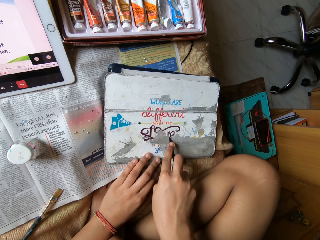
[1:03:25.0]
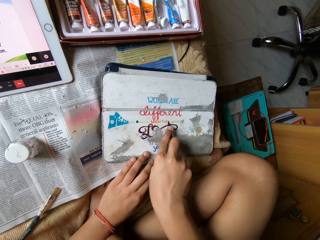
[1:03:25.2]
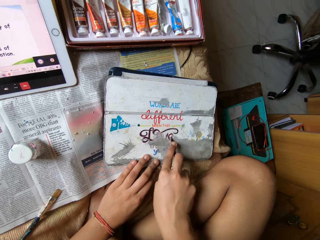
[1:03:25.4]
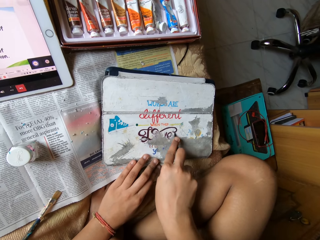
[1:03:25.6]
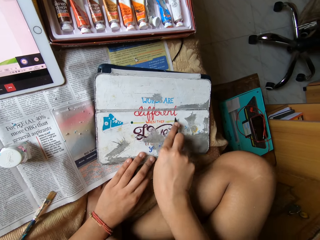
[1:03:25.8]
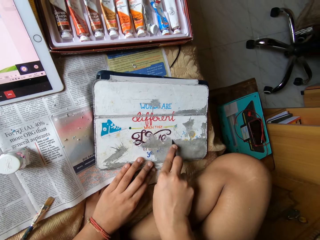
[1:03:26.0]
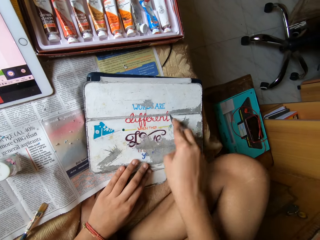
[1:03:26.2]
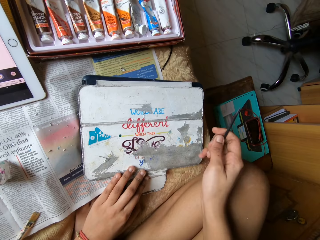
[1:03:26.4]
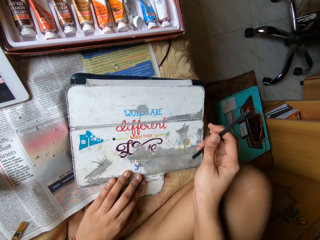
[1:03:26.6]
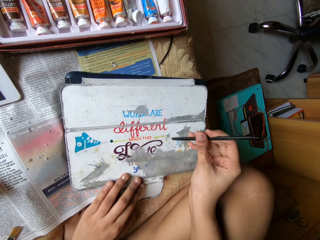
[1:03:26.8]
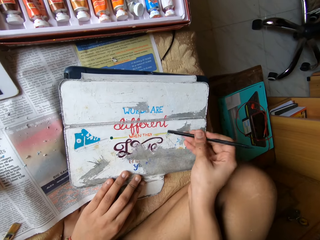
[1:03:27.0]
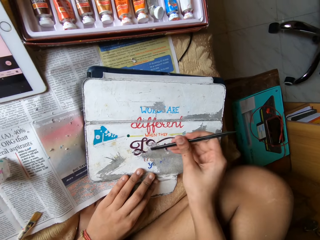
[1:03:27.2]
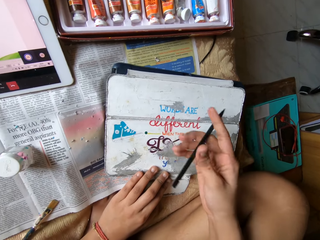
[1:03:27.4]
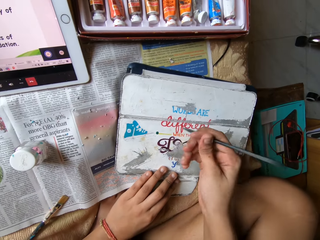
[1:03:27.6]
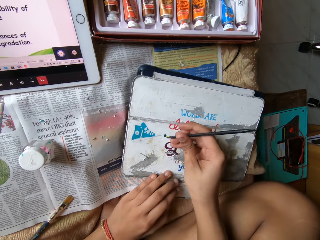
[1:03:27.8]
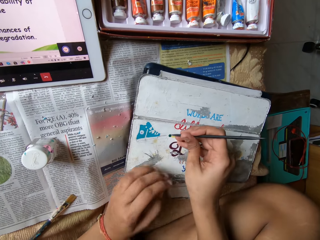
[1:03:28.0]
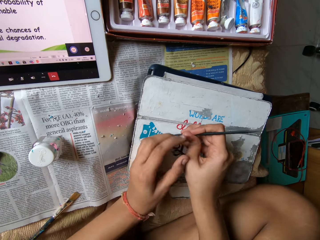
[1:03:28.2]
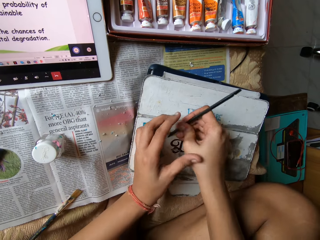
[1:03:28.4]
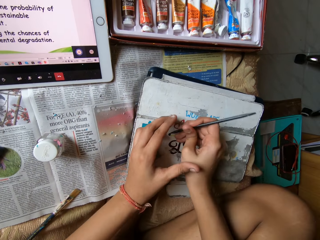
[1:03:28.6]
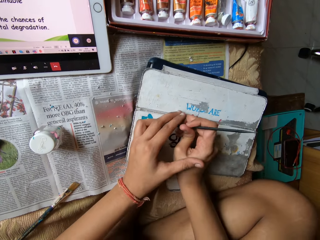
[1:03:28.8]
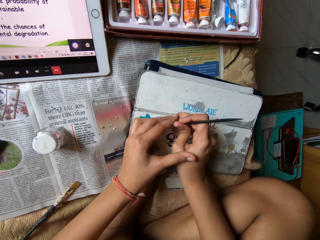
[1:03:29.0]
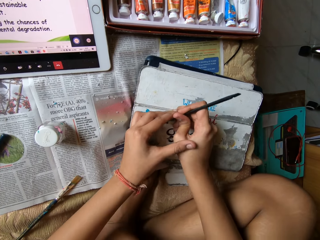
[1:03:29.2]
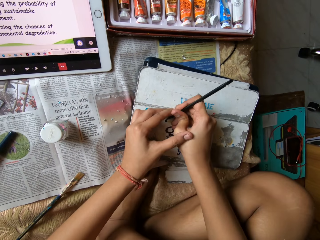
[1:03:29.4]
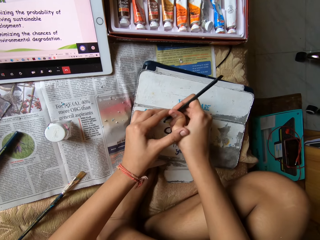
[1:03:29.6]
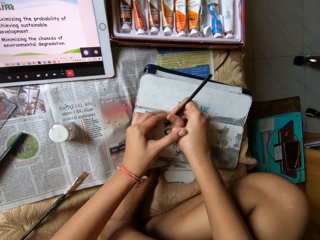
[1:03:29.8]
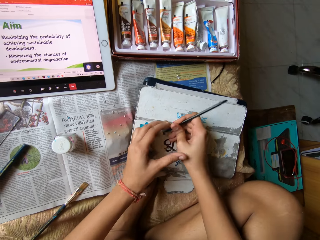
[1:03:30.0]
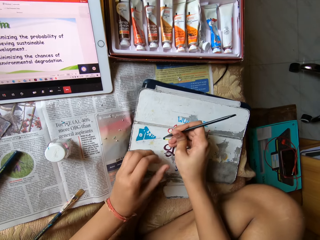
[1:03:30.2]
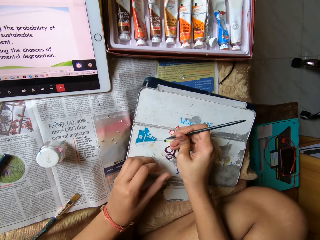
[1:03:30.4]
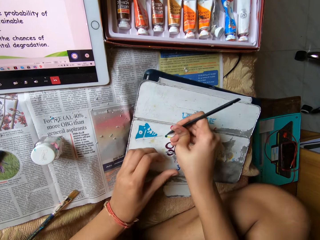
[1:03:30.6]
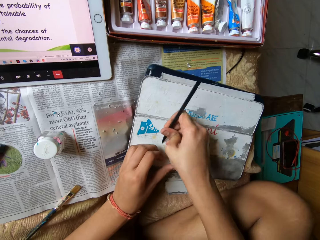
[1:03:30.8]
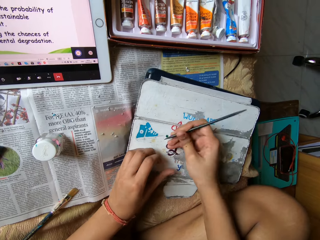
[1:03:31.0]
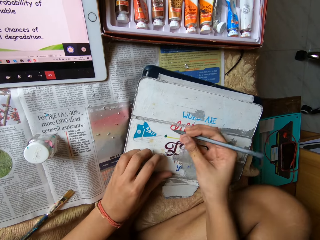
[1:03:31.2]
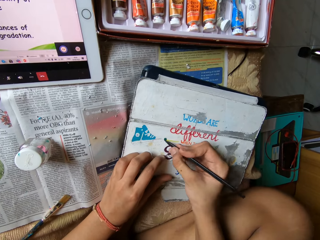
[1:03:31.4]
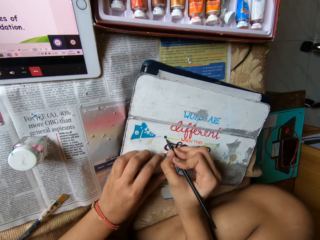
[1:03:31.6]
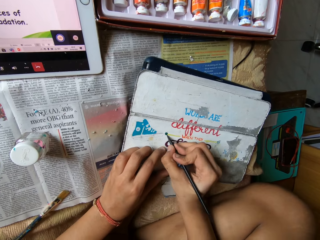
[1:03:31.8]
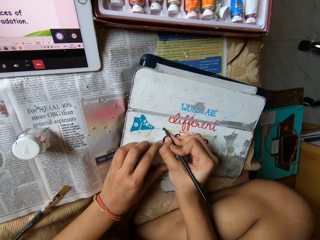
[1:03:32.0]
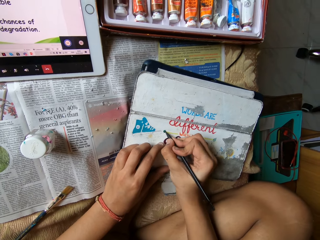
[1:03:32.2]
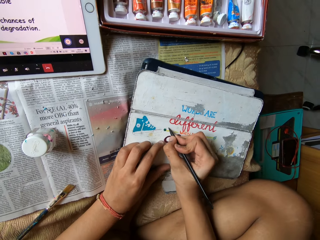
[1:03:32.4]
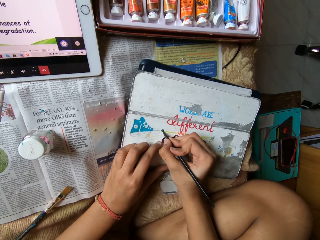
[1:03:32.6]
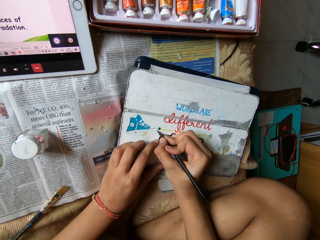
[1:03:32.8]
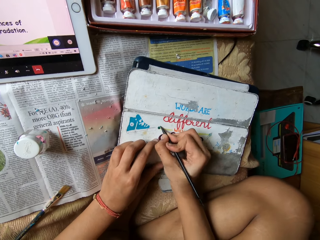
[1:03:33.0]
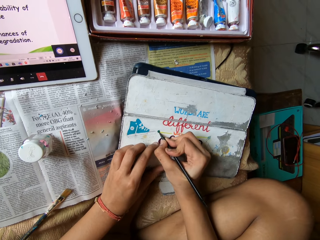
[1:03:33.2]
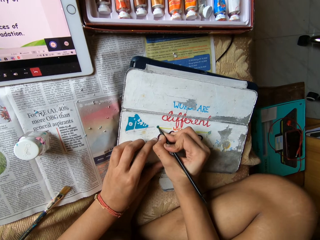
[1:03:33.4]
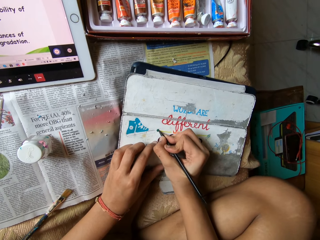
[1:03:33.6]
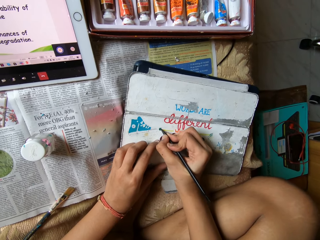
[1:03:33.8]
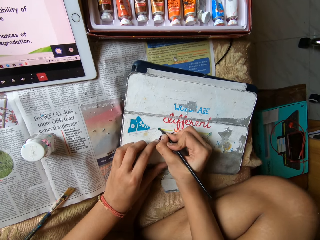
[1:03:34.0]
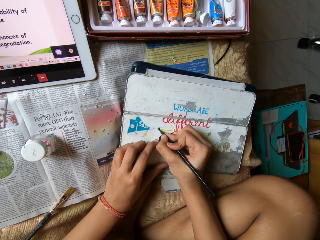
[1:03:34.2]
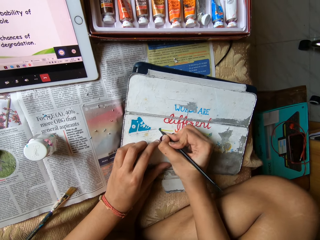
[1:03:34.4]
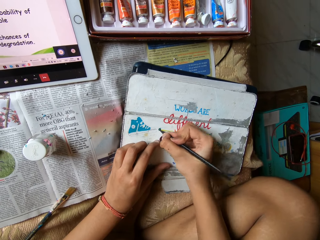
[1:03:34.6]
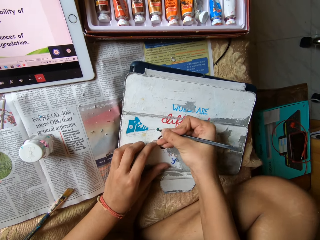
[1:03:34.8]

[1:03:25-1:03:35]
The camera wearer turns the brush. They turn the brush again. They scrape the metal box with the brush with both hands. They release the left hand from the brush. They scrape the metal box with the brush with the right hand.

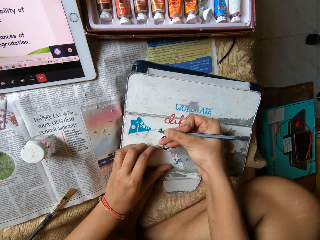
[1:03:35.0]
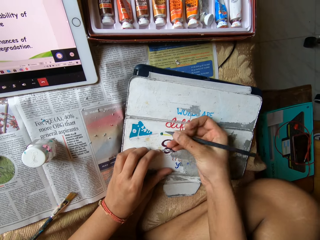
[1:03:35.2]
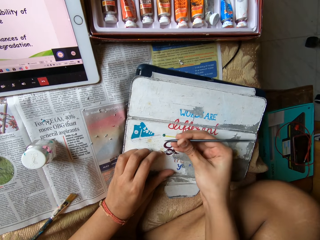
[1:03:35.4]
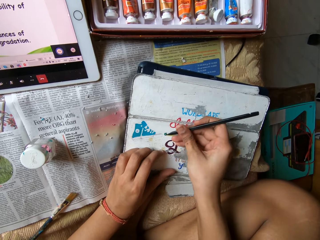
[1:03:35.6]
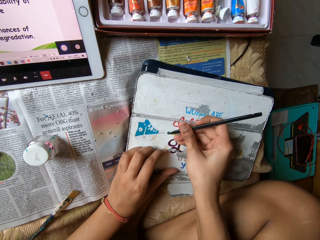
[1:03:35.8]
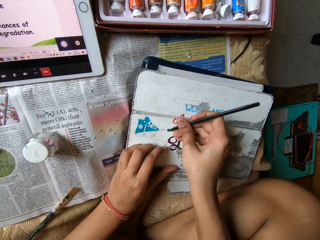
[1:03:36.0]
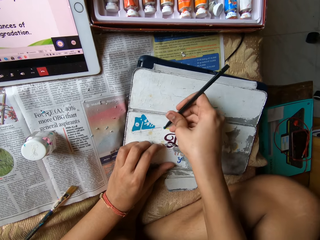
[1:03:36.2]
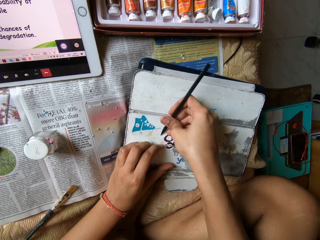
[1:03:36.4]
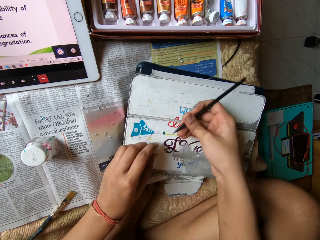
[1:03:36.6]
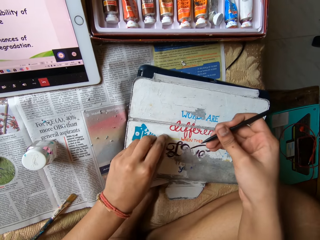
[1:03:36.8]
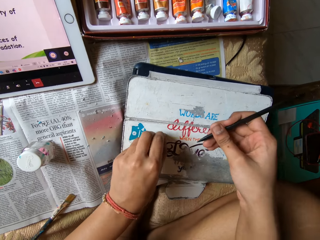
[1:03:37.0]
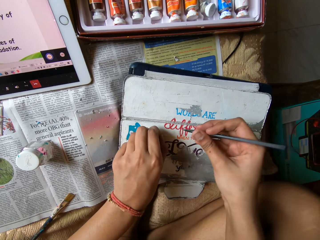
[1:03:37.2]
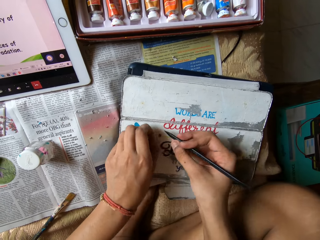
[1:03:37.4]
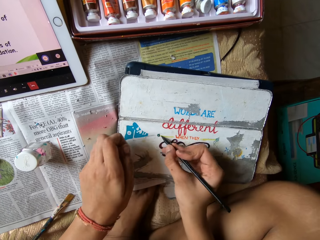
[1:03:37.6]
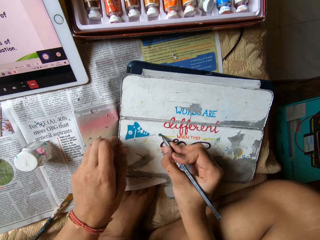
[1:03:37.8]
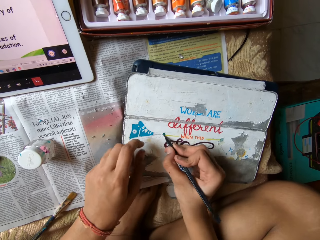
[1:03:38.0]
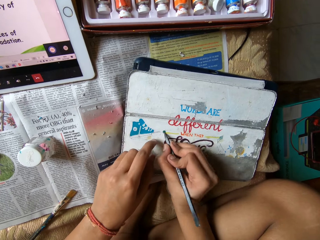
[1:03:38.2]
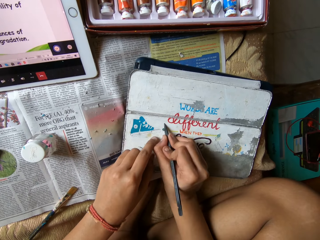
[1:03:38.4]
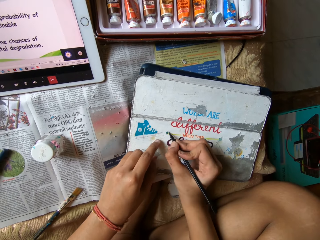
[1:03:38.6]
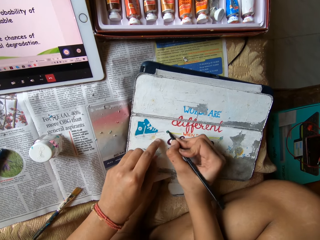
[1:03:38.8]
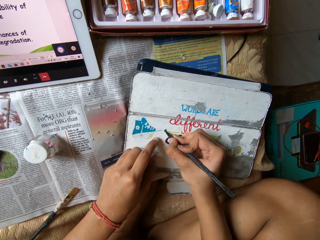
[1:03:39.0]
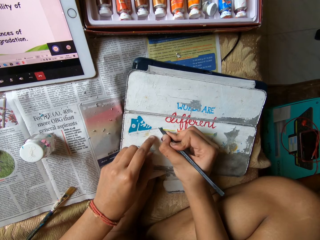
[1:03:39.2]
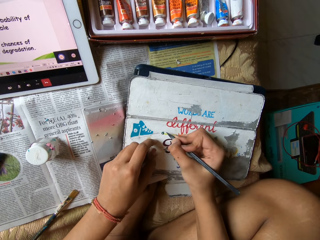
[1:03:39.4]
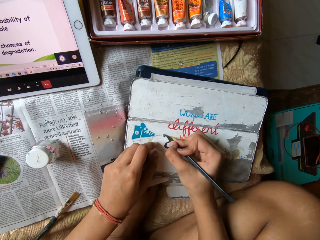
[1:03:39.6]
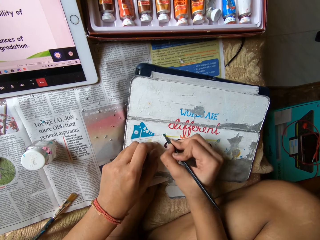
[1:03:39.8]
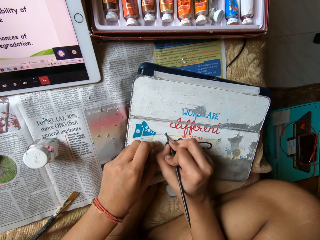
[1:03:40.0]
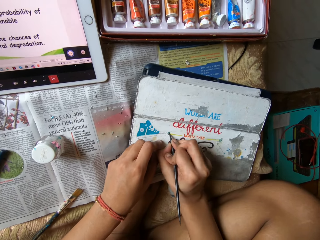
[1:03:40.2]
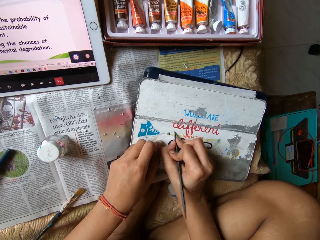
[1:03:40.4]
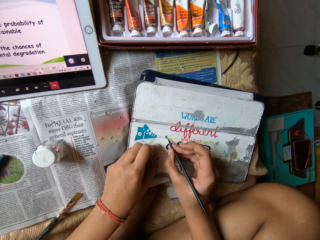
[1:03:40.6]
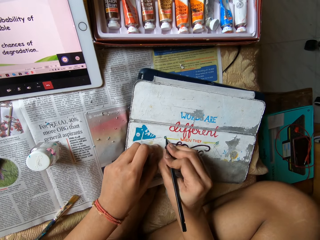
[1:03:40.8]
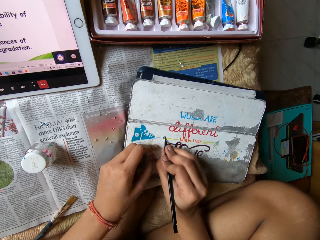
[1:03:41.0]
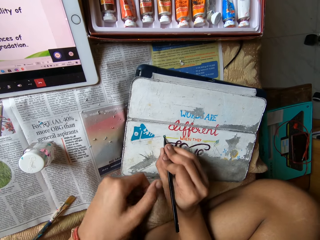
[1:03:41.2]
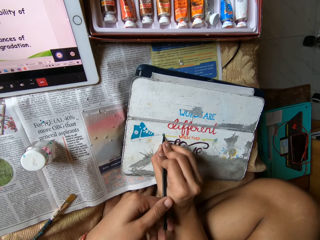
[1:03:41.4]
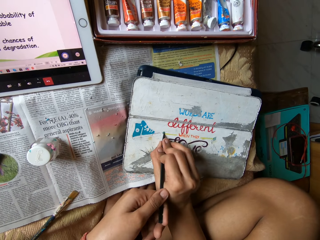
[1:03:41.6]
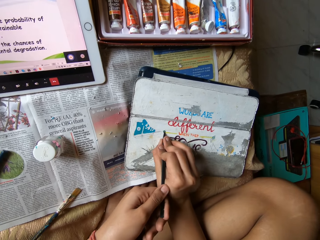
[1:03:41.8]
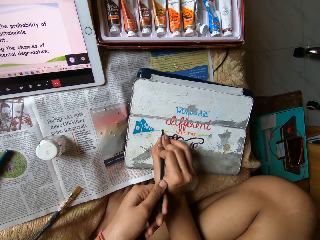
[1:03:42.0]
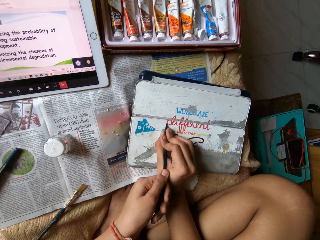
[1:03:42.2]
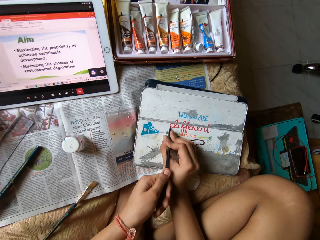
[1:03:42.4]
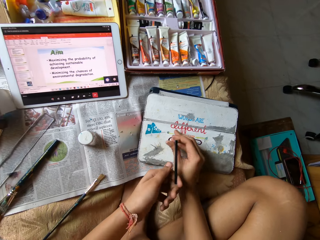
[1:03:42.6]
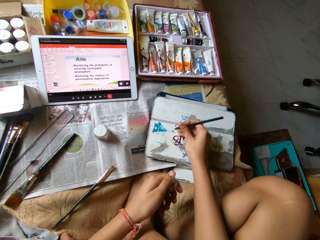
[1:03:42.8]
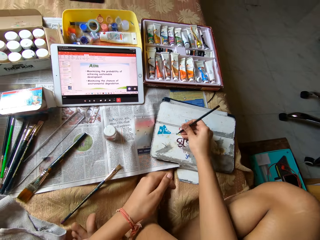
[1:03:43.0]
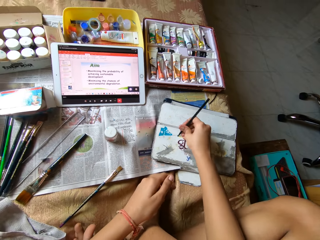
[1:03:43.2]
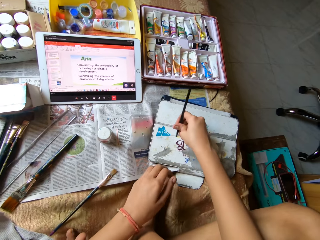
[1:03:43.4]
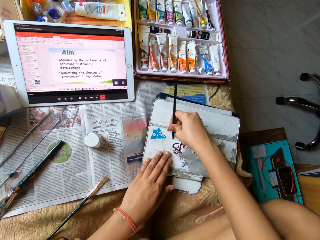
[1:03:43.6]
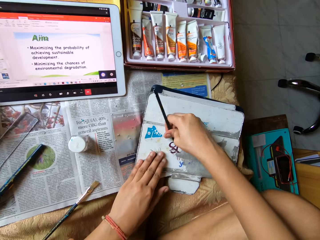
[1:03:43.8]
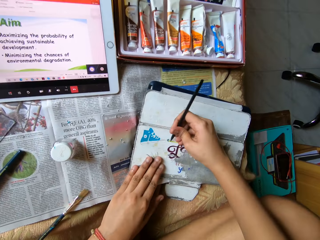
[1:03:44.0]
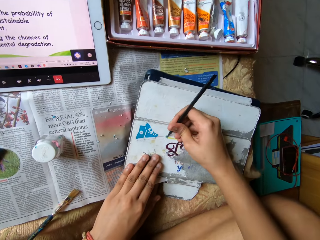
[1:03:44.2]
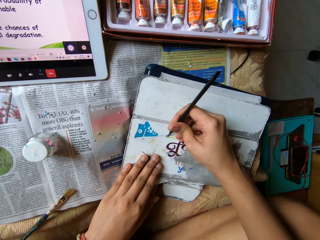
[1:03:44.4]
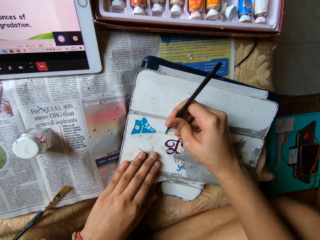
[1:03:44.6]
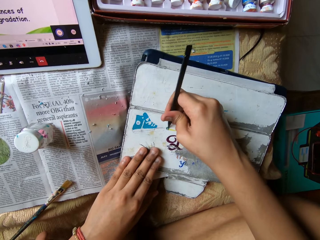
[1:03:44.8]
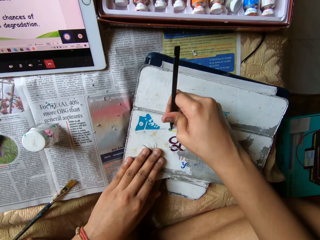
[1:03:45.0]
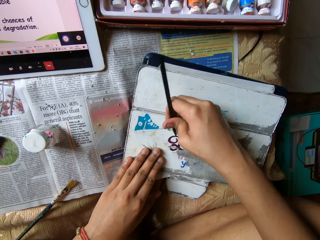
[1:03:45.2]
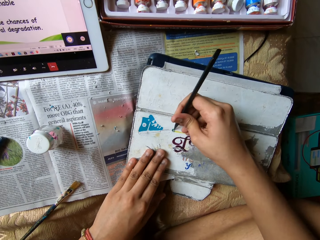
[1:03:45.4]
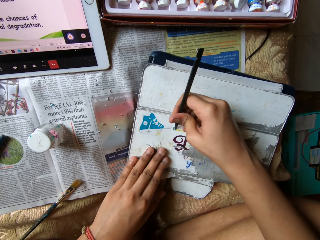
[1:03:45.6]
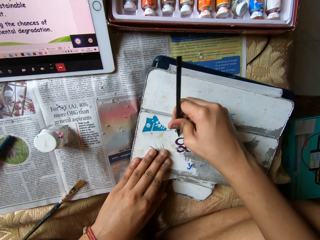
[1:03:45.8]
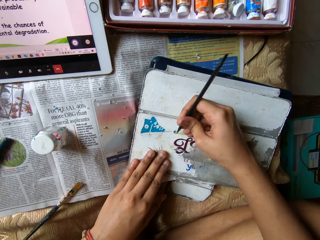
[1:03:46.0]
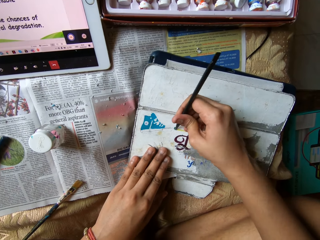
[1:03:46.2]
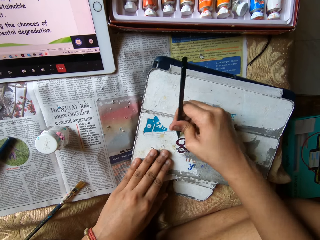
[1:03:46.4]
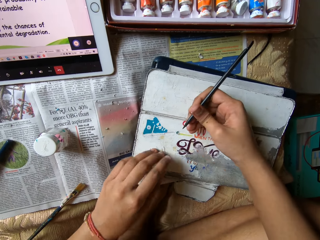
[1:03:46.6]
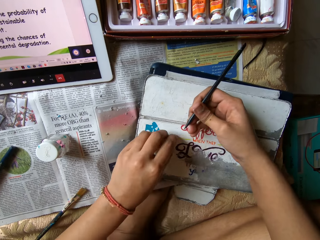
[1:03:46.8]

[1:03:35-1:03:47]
The camera wearer picks scraps from the tablet case or metal box with her left hand. She drops the scraps on the newspaper with her left hand. She scrapes the tablet case with the carving tool or brush in her right hand. She places the brush in the metal box. She places the left hand in the metal box. She scrapes the tablet case with the carving tool in both hands. She releases the left hand from the brush. She scrapes the tablet case with the carving tool in her right hand. She places the left hand in the metal box.
